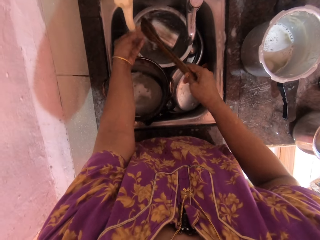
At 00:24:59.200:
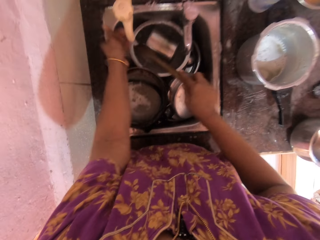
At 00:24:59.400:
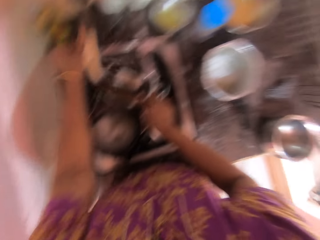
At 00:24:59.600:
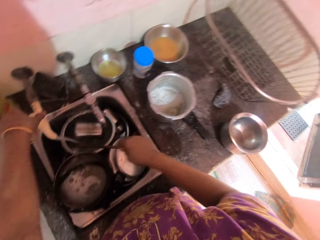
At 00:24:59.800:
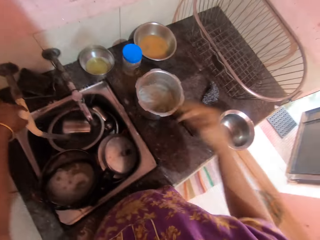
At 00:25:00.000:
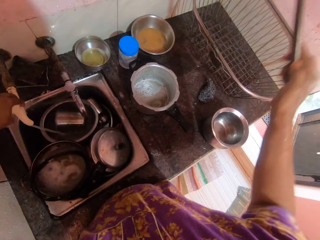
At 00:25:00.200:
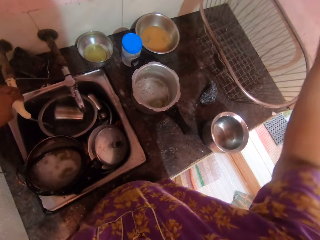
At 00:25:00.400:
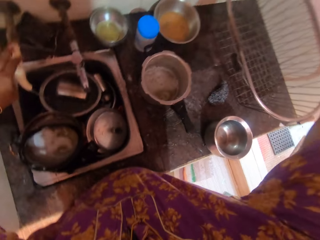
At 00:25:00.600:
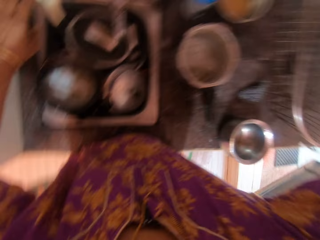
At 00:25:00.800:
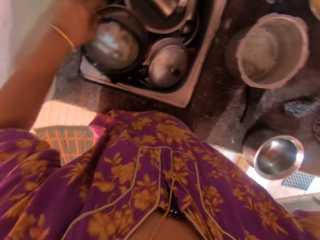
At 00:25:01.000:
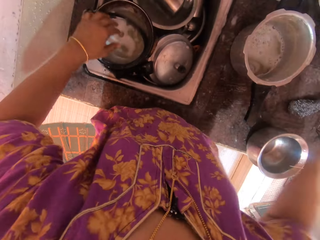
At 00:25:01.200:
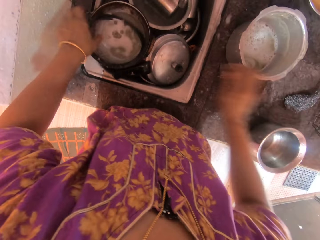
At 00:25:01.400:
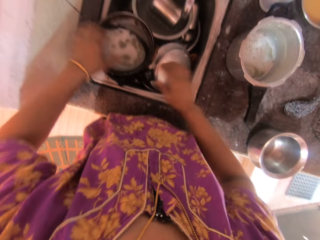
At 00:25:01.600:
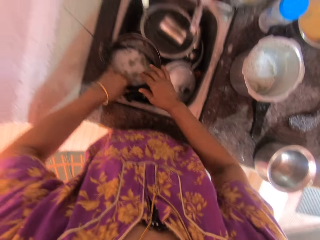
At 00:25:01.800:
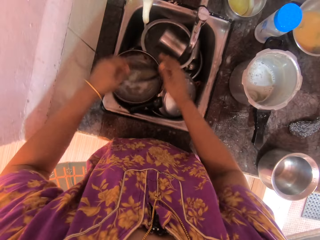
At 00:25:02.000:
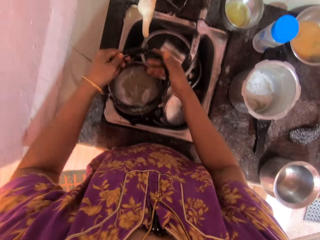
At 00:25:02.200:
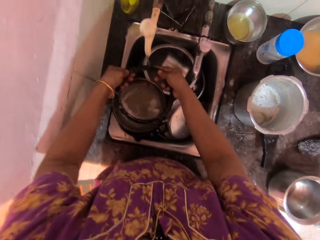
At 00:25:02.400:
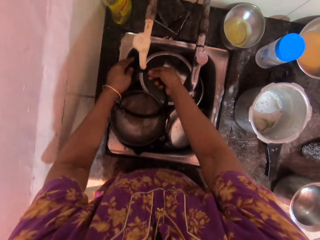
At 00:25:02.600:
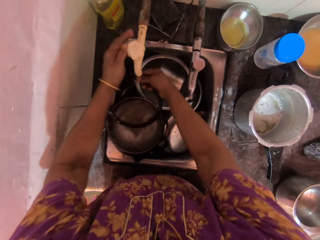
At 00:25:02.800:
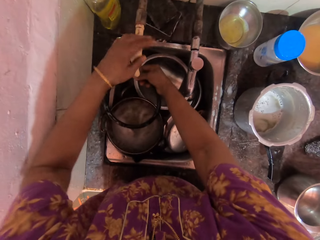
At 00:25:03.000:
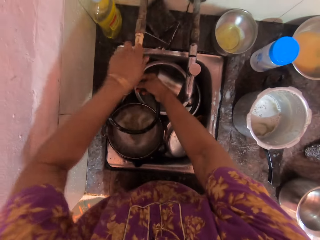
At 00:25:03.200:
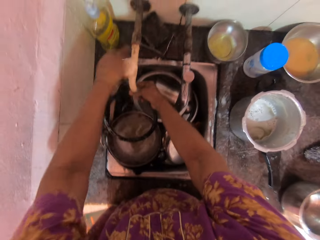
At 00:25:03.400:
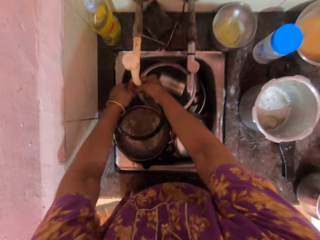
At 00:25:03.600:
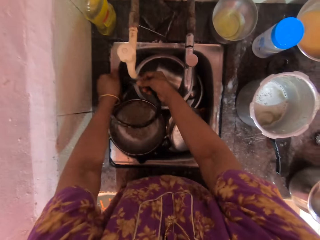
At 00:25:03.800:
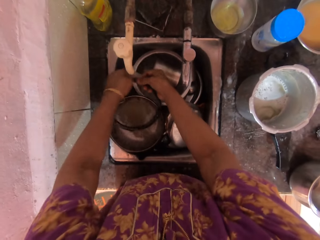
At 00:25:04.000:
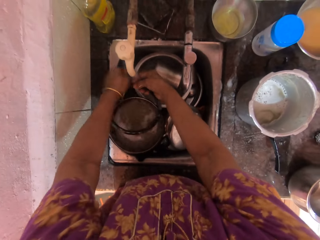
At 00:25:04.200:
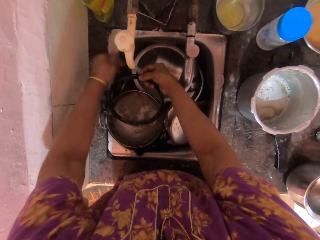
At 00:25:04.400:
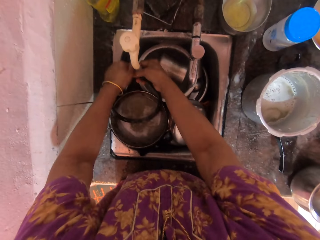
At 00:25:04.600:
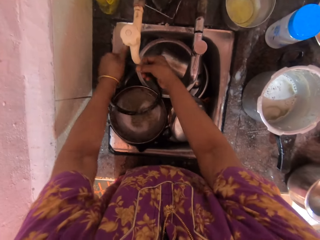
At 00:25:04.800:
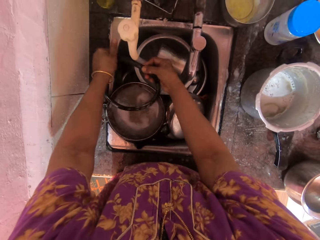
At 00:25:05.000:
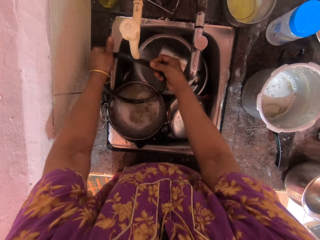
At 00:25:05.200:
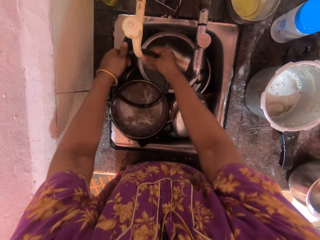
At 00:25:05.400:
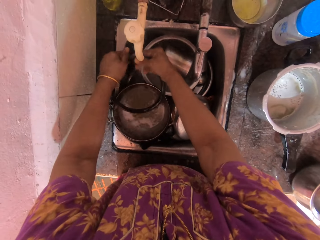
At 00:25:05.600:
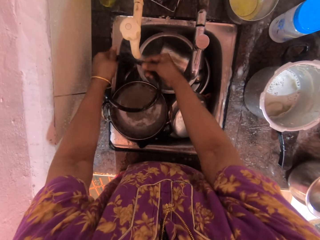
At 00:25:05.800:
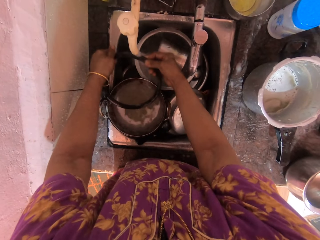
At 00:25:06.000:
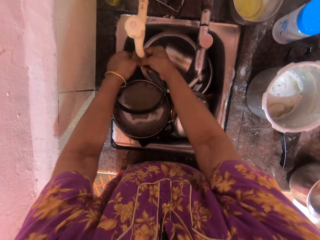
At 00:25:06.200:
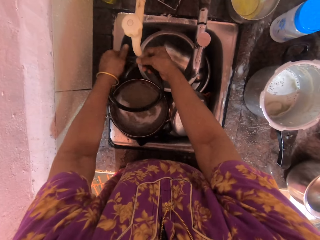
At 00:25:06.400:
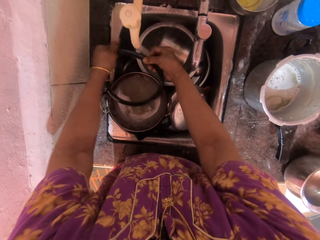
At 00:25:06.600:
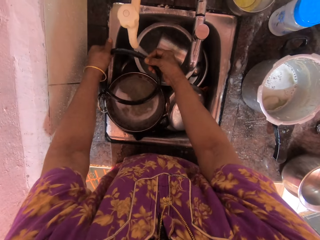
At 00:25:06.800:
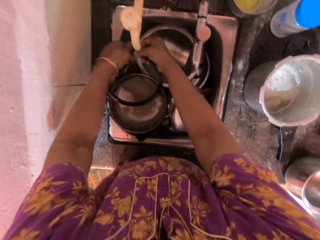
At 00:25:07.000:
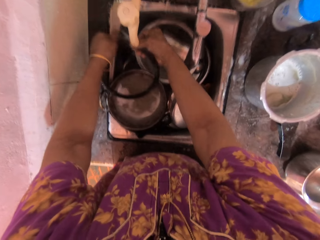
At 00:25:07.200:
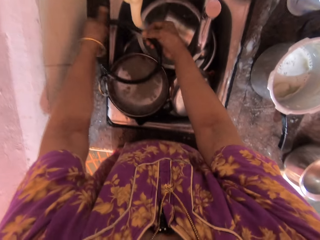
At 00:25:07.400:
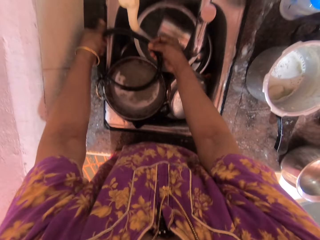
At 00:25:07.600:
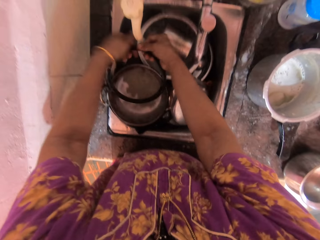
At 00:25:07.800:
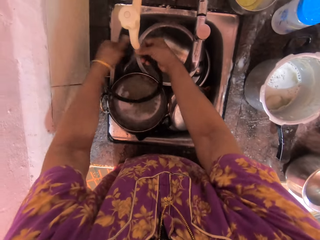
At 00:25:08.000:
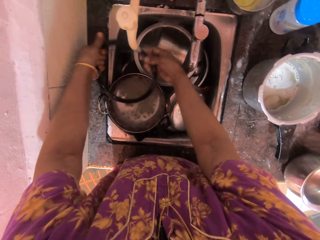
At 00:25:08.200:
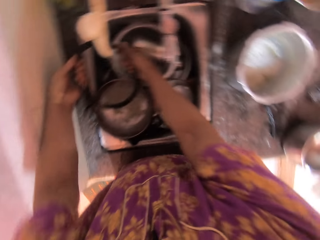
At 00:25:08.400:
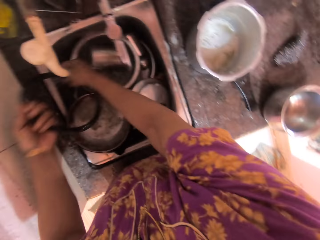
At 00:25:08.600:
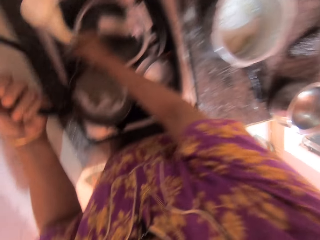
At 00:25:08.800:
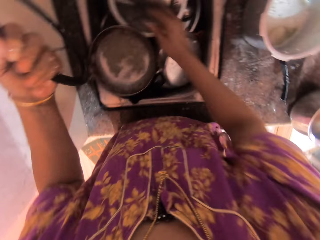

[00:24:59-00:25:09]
The camera wearer turns off the second faucet with her left hand. She drops the wooden spoon on a kitchen counter. She picks up the pressure pot gasket with both hands. She turns on the second faucet with her left hand. She rinses the pressure pot gasket with both hands.

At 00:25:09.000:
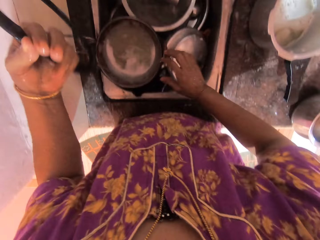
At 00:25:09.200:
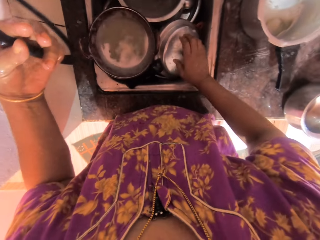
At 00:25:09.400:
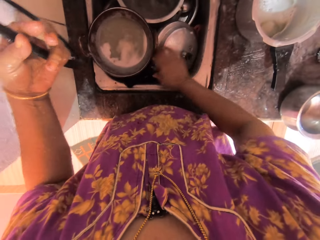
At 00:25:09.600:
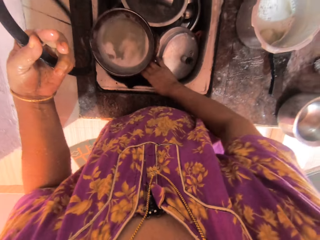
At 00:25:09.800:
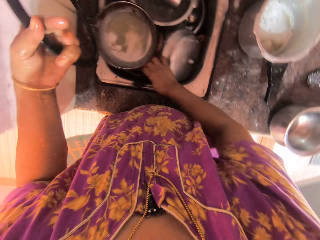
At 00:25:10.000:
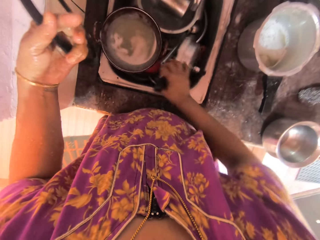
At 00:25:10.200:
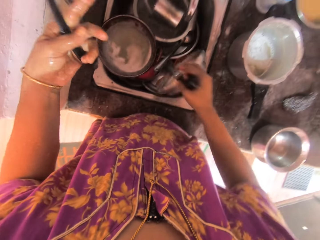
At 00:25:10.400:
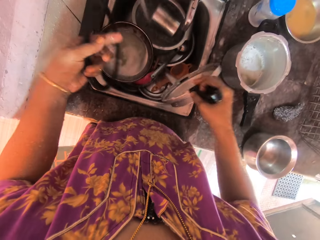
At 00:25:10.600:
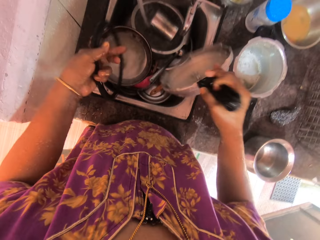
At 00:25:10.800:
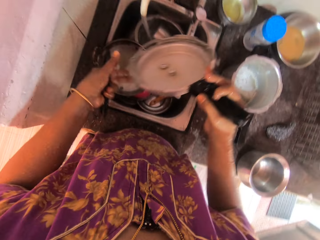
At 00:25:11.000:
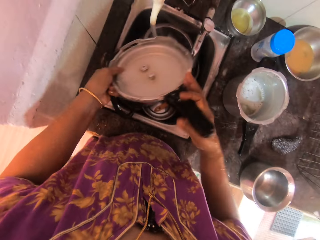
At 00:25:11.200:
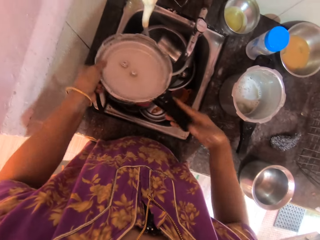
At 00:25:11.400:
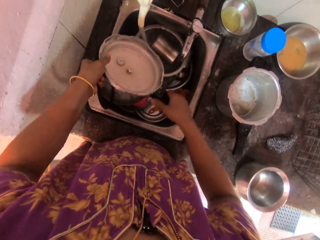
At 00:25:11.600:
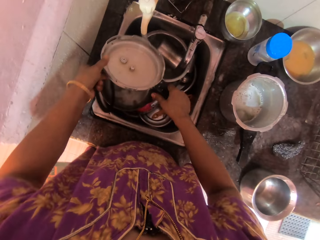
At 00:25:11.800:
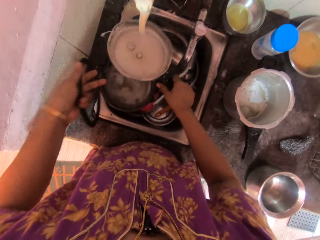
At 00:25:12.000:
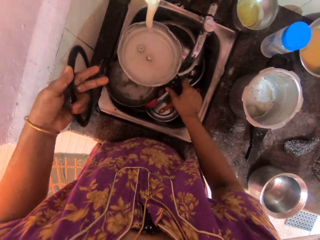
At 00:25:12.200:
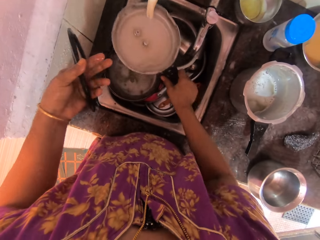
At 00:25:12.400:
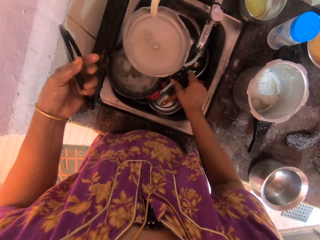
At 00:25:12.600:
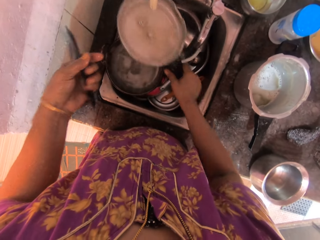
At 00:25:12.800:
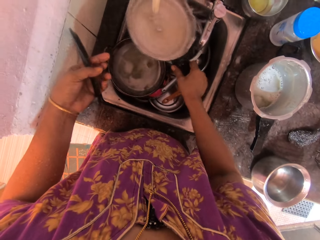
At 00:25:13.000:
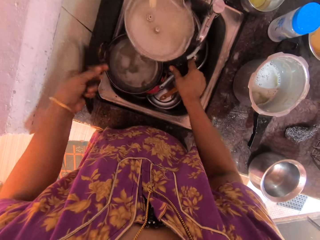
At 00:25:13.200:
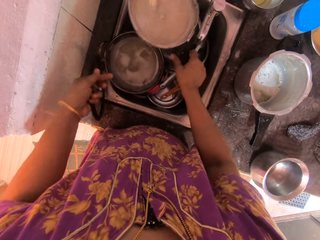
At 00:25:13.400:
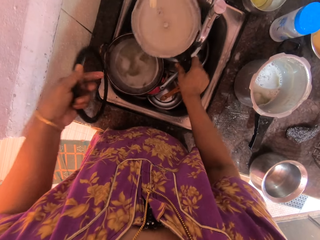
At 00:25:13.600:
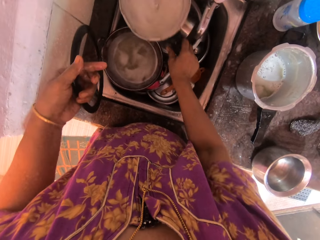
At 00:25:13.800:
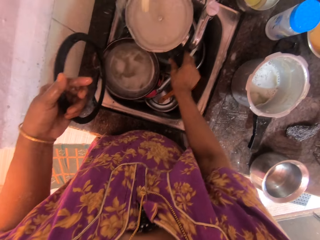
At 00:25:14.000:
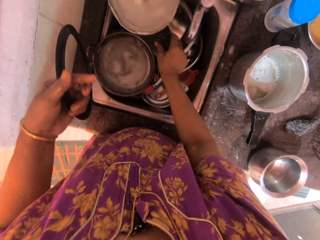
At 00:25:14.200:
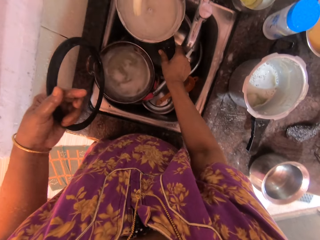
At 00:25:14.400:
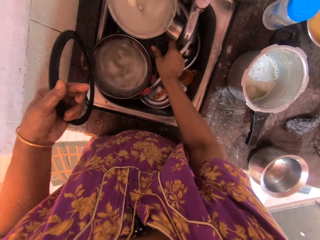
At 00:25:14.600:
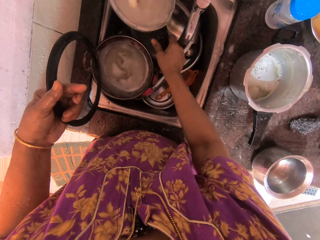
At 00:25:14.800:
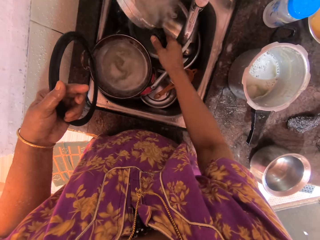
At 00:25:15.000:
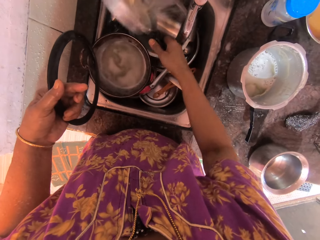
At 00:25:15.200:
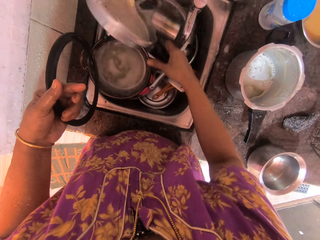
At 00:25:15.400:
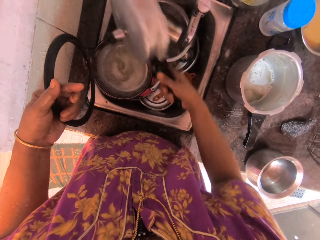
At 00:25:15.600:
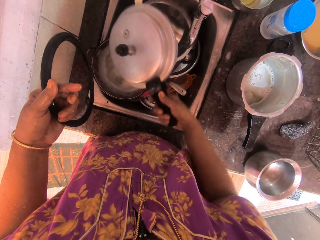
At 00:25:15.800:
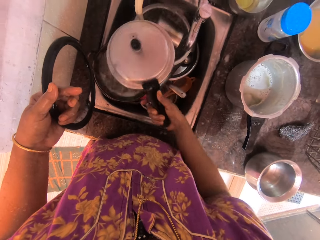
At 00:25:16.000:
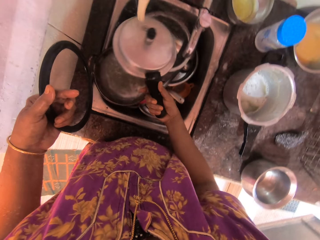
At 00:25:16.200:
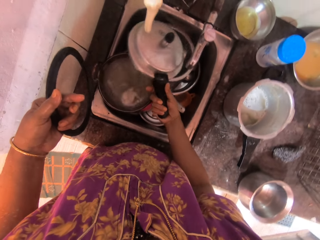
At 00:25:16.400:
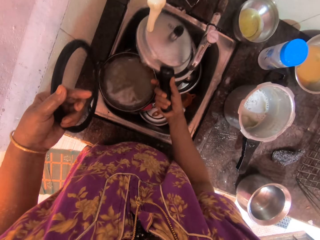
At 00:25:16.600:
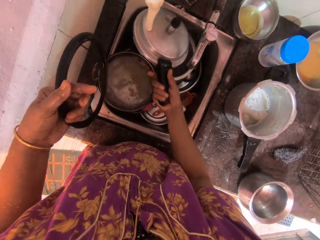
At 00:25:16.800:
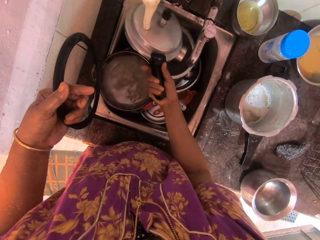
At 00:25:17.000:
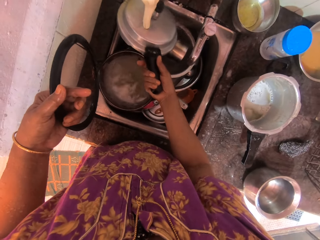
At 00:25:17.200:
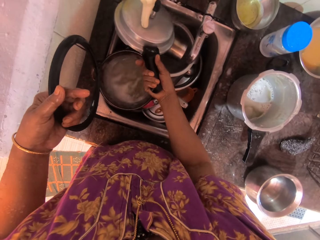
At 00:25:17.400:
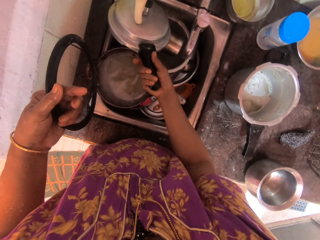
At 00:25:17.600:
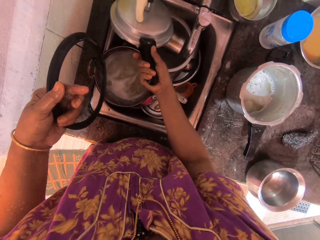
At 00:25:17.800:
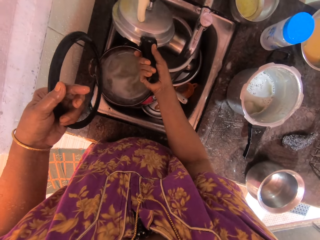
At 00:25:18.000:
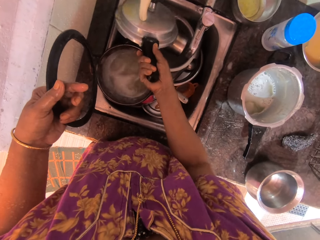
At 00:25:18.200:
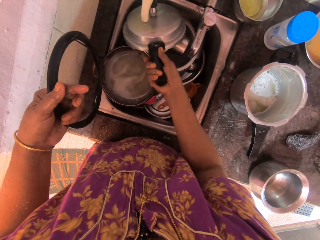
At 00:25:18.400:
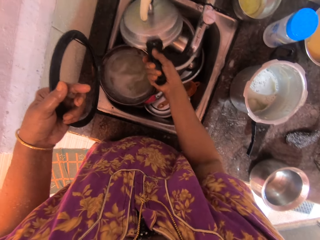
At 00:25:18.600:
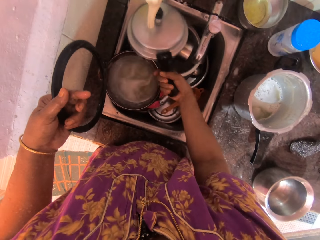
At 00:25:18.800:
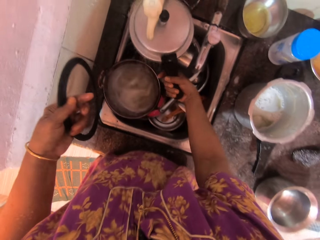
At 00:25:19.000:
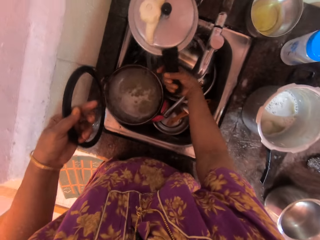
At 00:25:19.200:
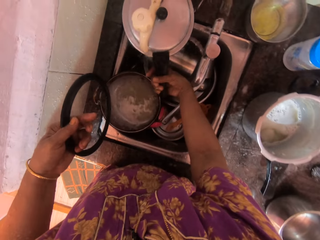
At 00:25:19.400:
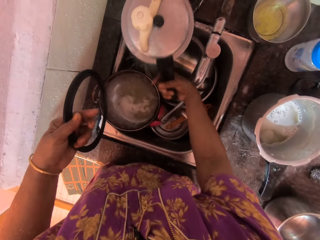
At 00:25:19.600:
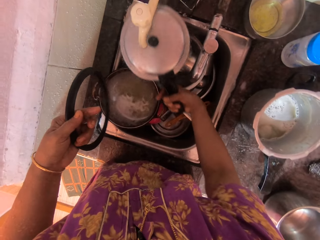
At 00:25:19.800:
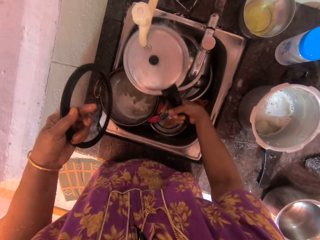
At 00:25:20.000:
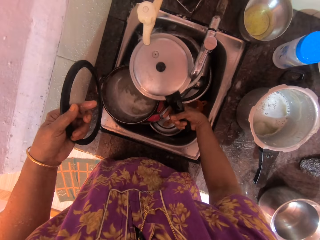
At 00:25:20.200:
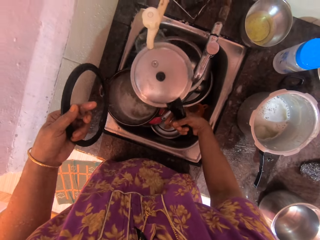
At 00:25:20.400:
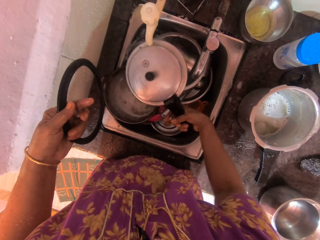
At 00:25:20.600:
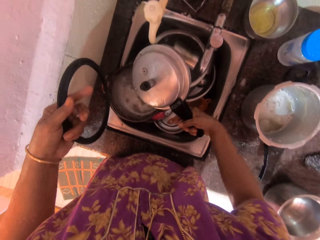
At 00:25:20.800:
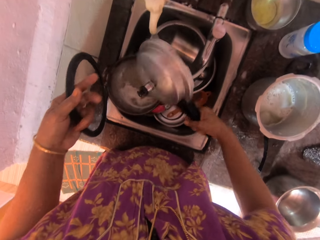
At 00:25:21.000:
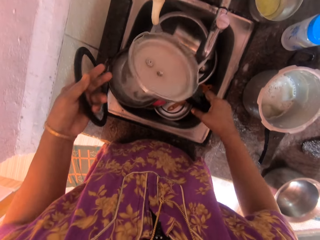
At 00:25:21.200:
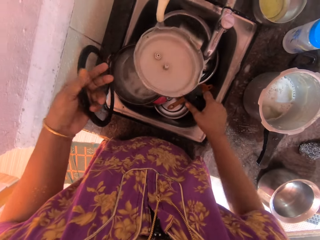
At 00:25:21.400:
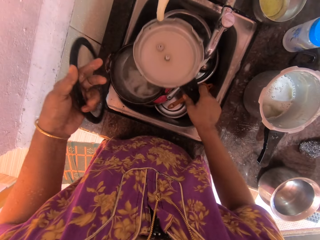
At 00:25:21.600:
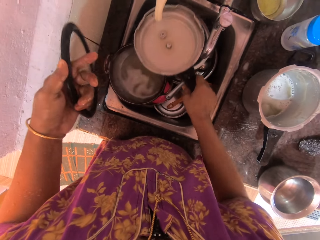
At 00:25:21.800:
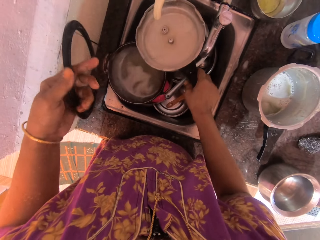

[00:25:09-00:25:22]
The camera wearer picks up the pressure pot lid from the basin with her right hand. She rinses the pressure pot lid.
